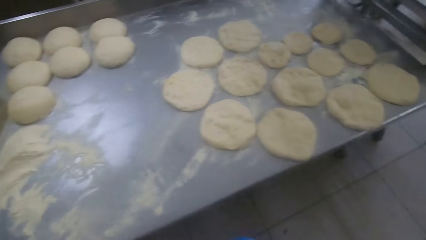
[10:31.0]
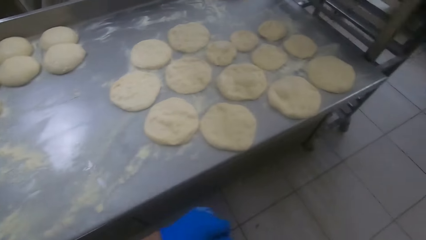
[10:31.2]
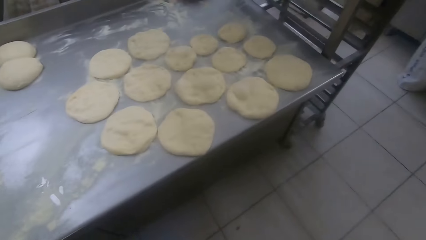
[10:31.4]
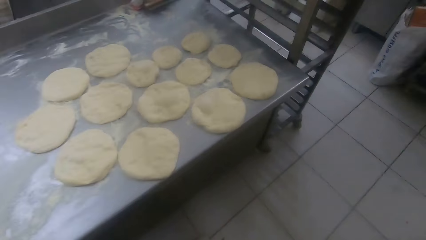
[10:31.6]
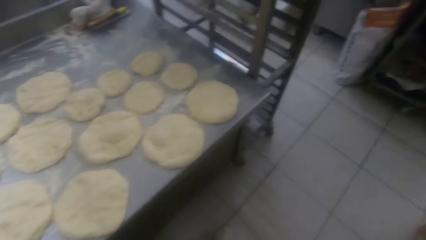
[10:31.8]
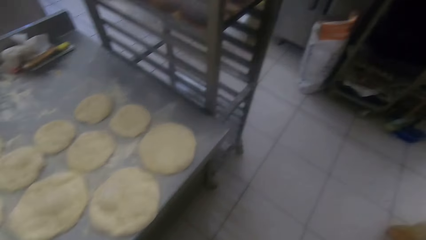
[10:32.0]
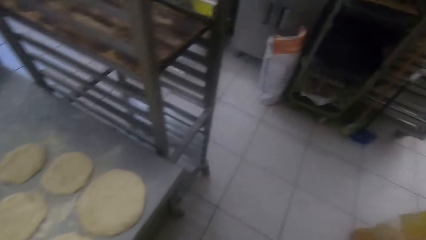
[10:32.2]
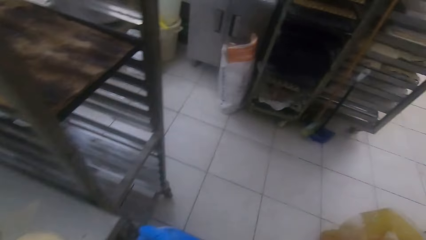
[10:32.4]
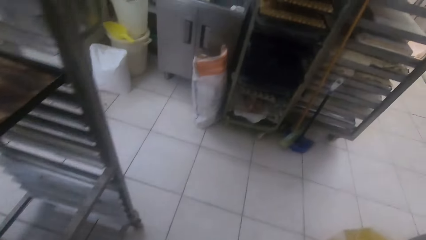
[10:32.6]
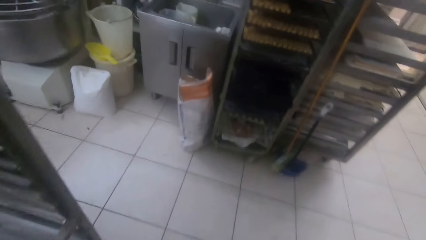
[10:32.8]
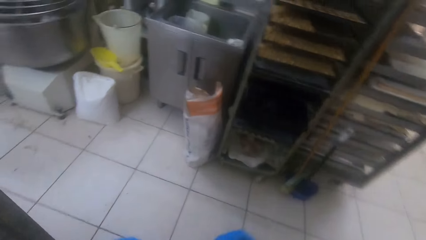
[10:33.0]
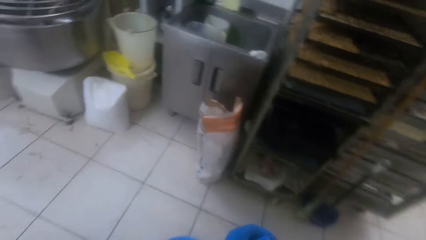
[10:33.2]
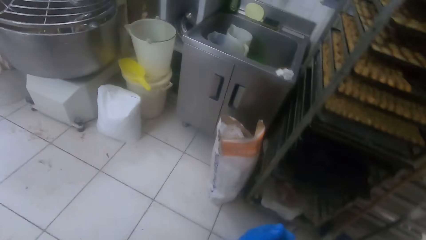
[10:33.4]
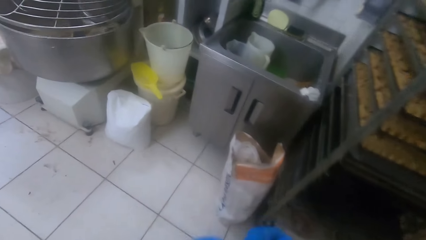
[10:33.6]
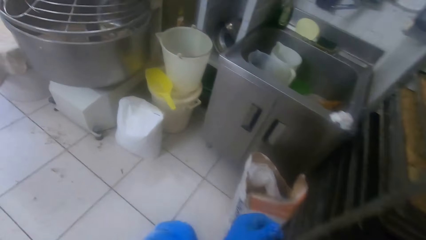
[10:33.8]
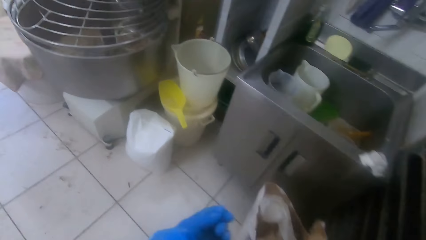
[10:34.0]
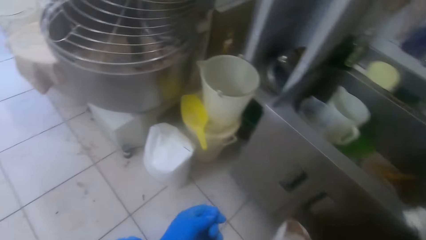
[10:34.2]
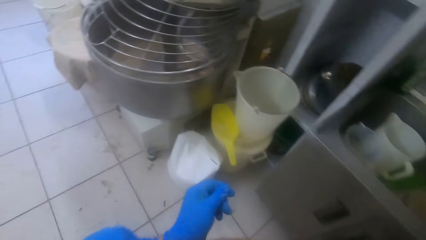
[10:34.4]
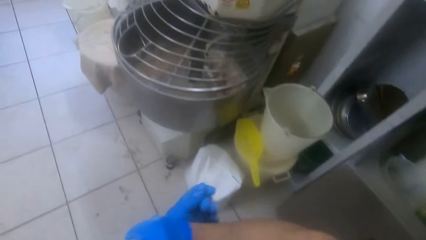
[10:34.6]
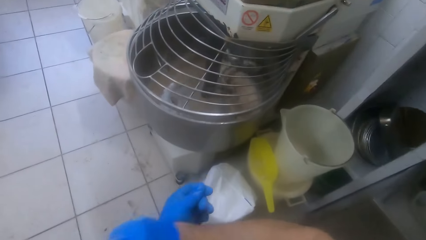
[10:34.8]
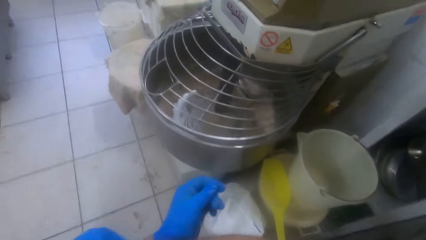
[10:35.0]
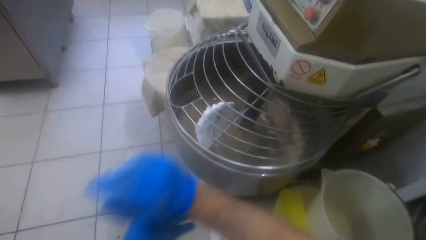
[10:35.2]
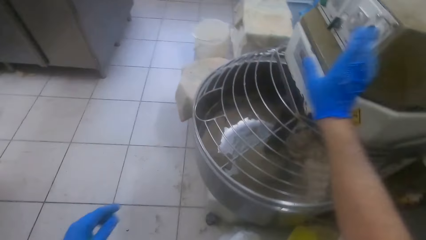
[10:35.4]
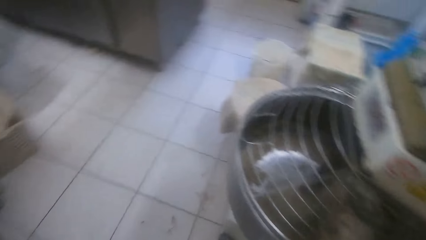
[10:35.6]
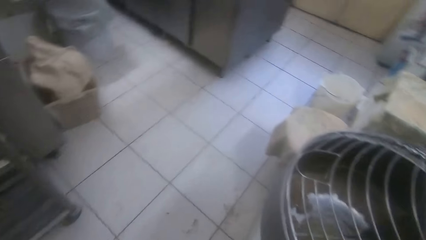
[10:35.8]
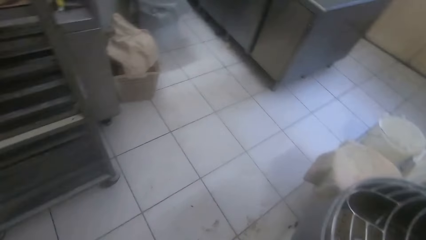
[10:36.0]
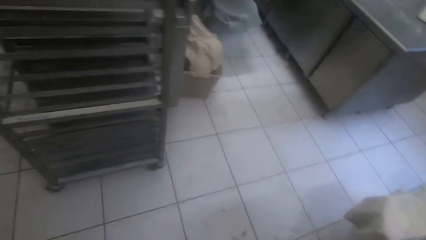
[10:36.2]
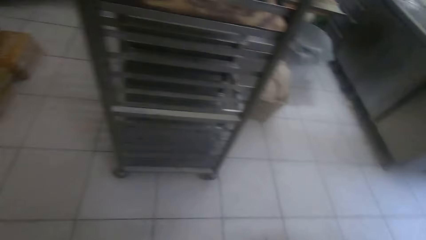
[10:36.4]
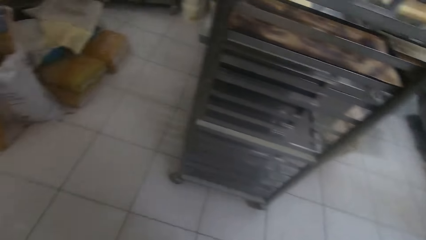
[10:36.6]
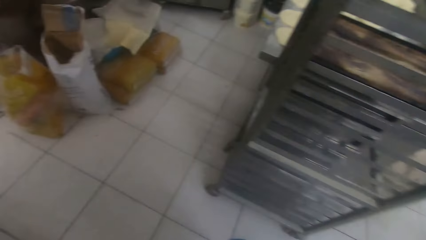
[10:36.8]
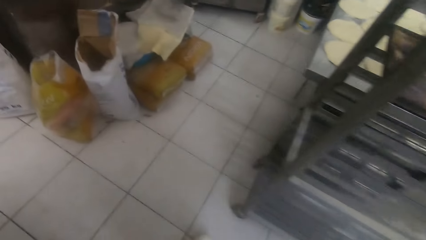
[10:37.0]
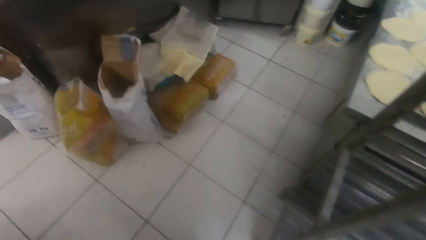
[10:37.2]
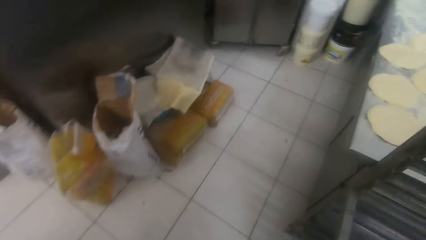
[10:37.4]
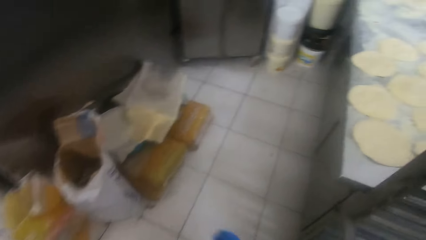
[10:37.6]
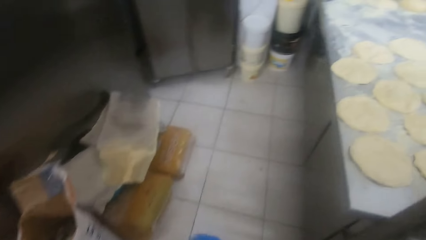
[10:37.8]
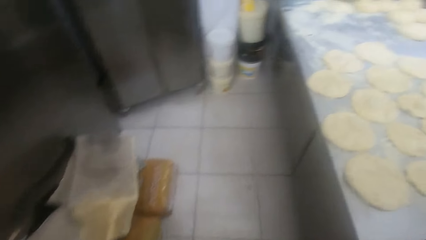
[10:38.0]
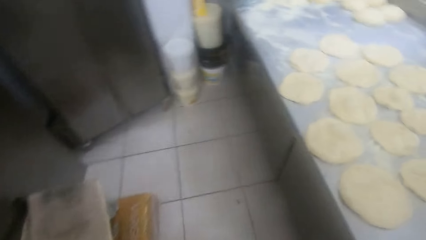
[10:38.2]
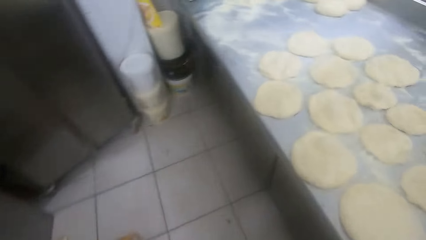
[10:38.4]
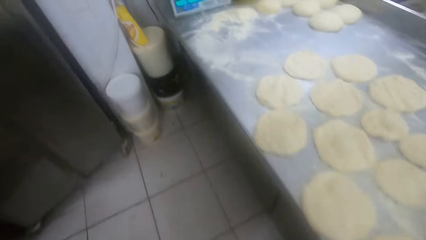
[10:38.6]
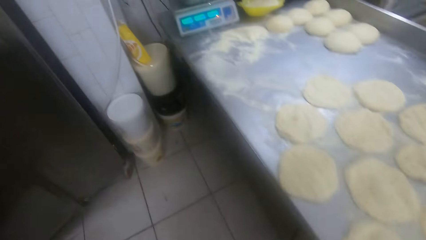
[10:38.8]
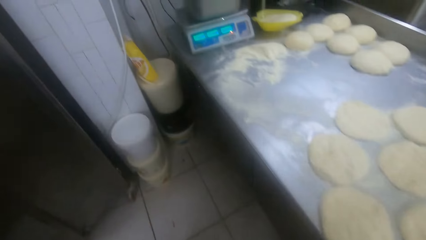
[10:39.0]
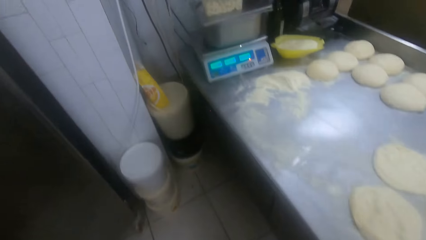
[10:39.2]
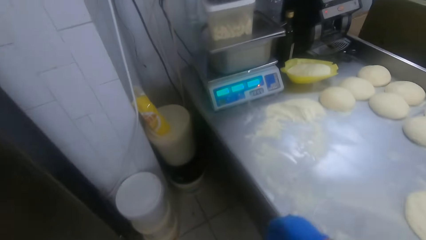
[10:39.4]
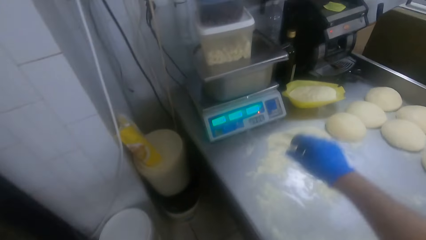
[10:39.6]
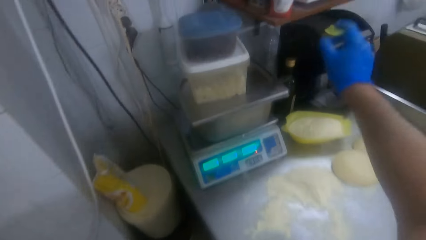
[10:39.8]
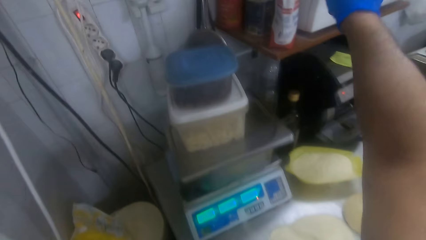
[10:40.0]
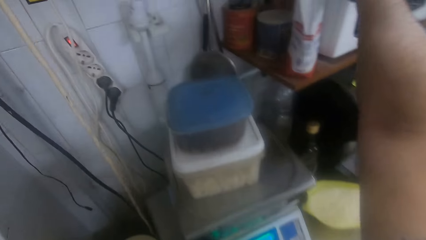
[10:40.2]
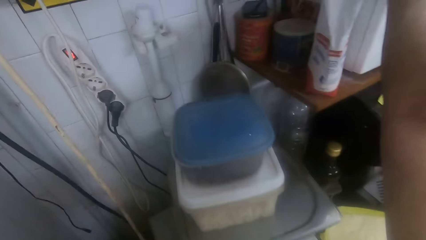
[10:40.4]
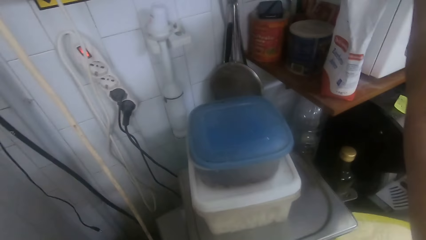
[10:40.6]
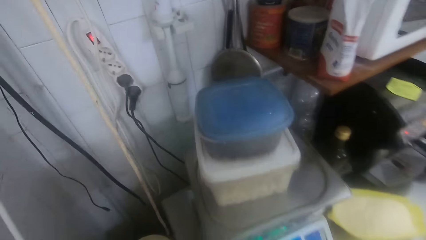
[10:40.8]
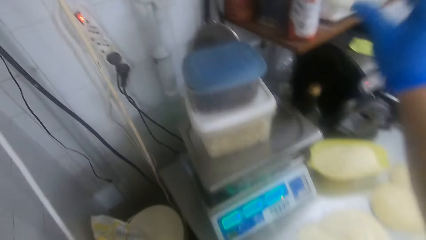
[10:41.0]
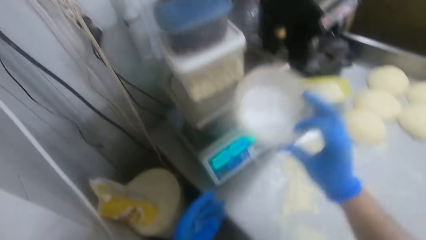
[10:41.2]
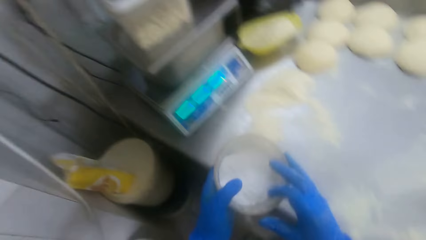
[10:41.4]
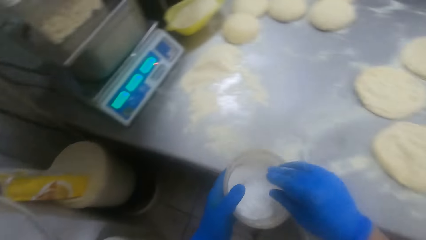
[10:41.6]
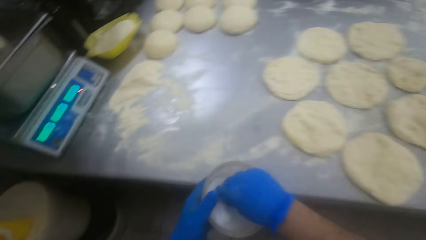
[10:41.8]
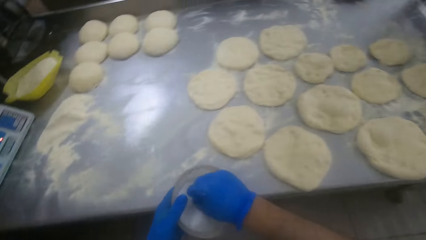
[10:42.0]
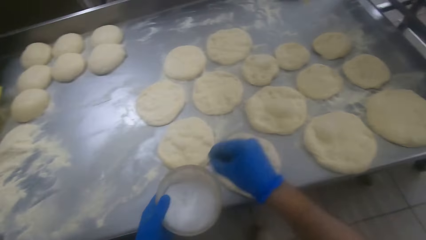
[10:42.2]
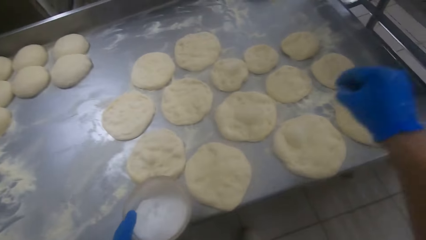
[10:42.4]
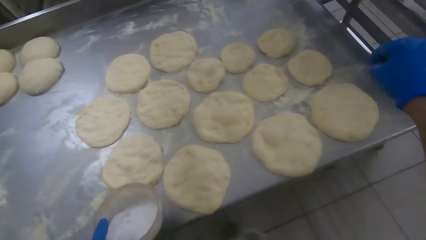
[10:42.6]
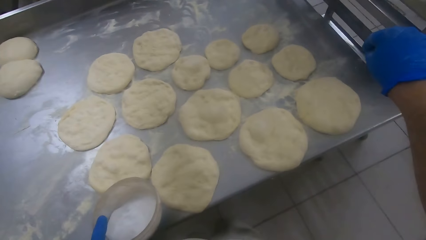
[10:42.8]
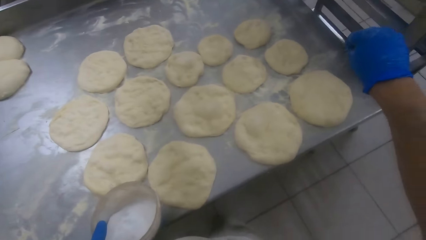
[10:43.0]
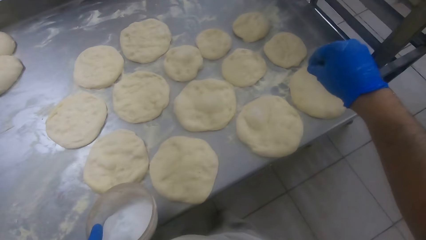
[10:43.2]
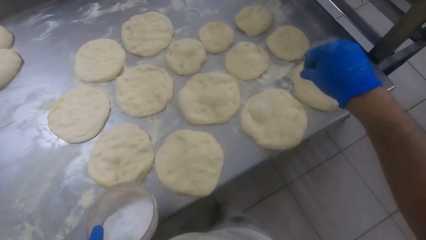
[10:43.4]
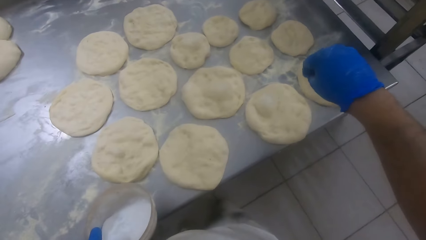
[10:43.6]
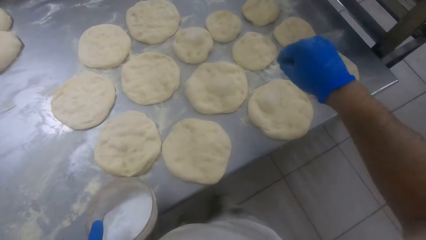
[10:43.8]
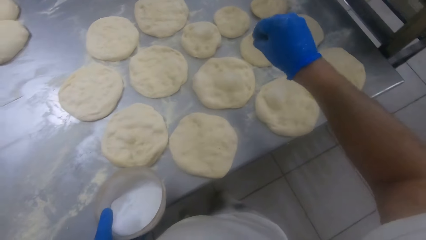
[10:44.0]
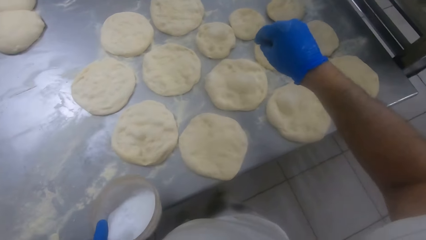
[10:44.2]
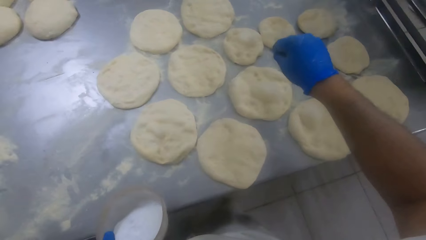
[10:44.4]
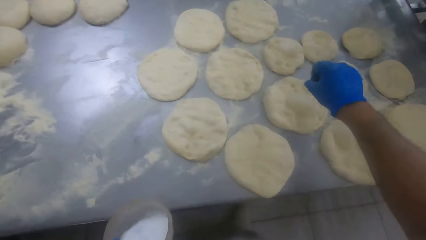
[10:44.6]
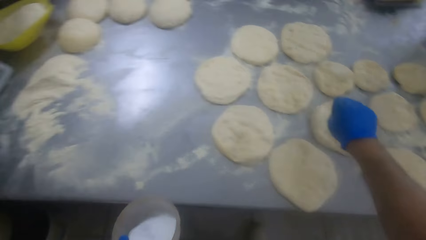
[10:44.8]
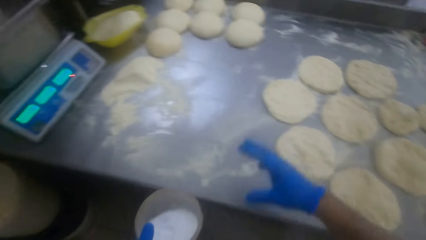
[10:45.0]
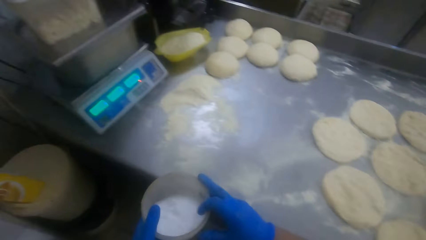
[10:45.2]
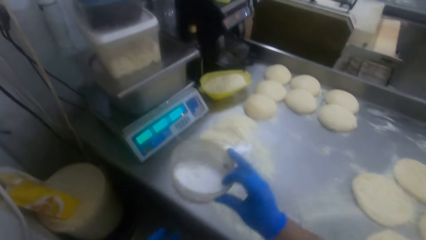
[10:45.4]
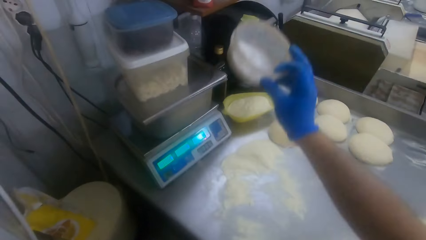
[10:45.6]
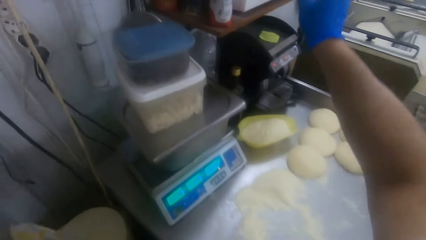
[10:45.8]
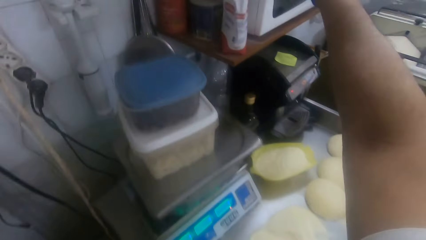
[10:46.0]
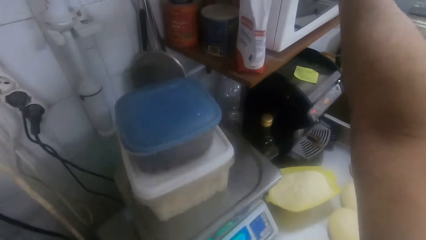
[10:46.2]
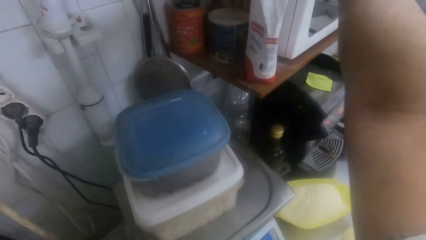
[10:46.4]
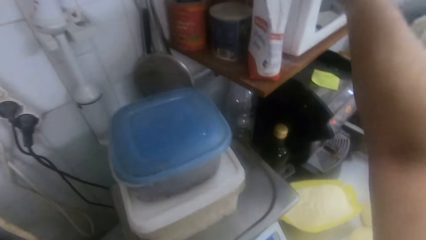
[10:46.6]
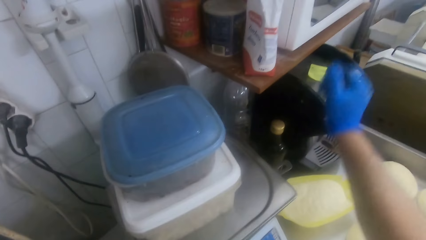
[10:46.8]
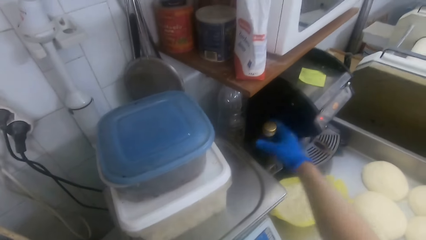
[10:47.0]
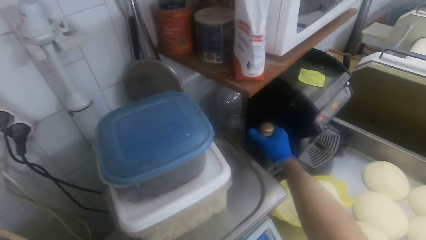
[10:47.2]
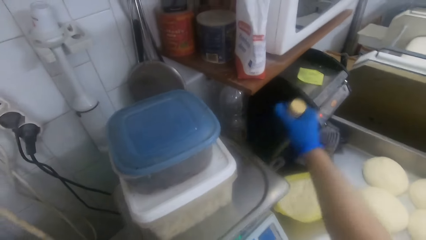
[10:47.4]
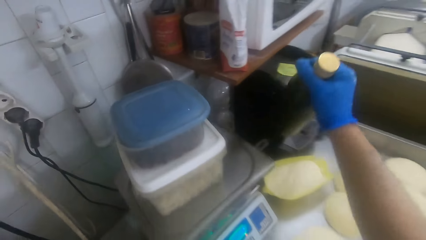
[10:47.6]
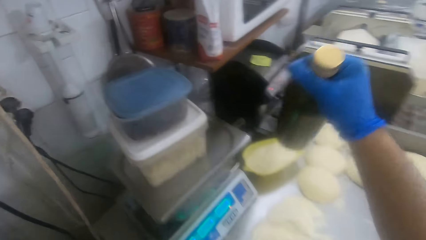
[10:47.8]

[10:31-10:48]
The camera wearer walks away from the kneading table. He rubs his right arm against his left arm. He presses a button on a dough mixer with his right hand. He adjusts the machine with his right hand. He walks back to the kneading table. He picks up a container of sugar or bowl on a shelf with his right hand. He passes the sugar container to his left hand. He holds the bowl with both hands. He takes sugar from the container with his right hand. He sprinkles the sugar in his right hand on the doughs on the kneading table. He collects the sugar container from his left hand with his right hand. He holds the bowl with his right hand. He moves the bowl with his right hand. He puts the sugar container back on the shelf with his right hand. He moves his hand down. He picks up a bottle of honey behind the bowl of flour on the kneading table with his right hand.
